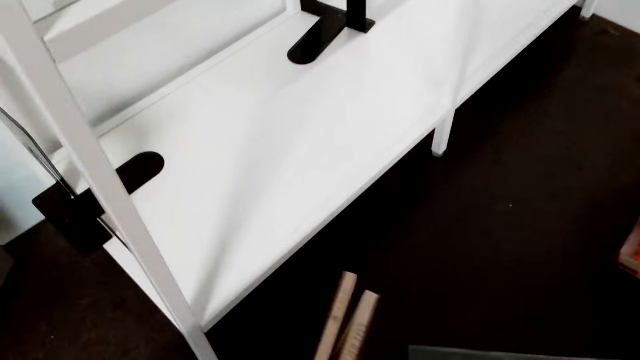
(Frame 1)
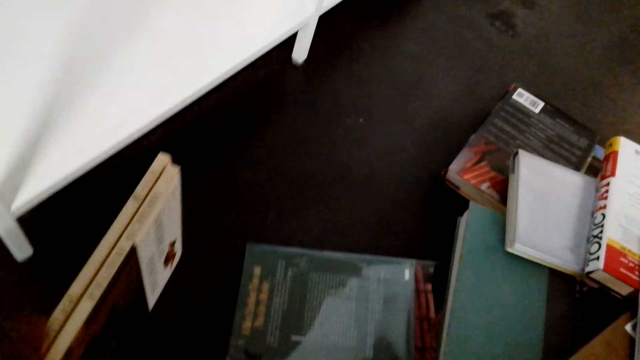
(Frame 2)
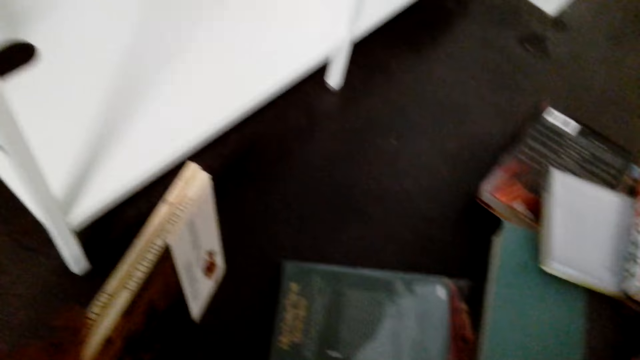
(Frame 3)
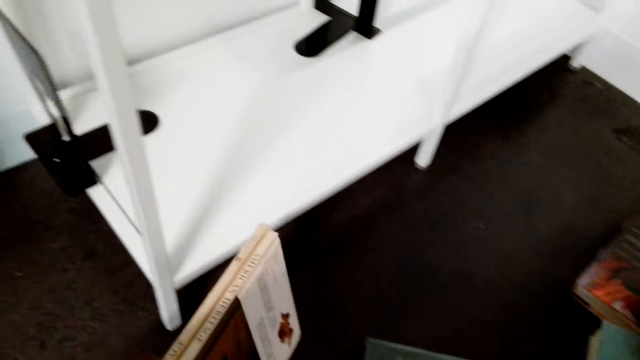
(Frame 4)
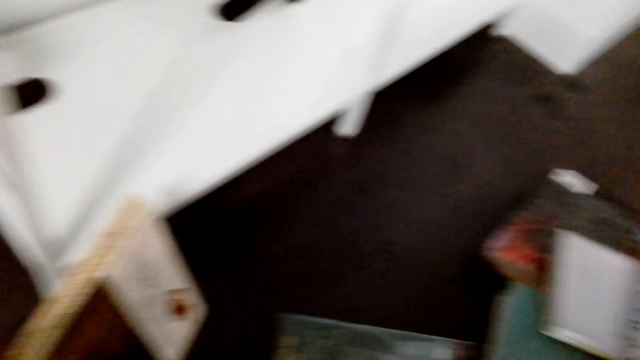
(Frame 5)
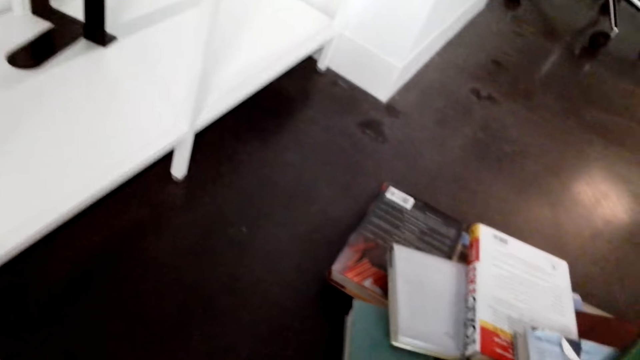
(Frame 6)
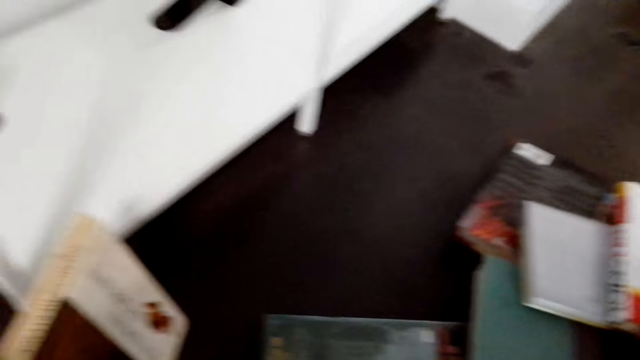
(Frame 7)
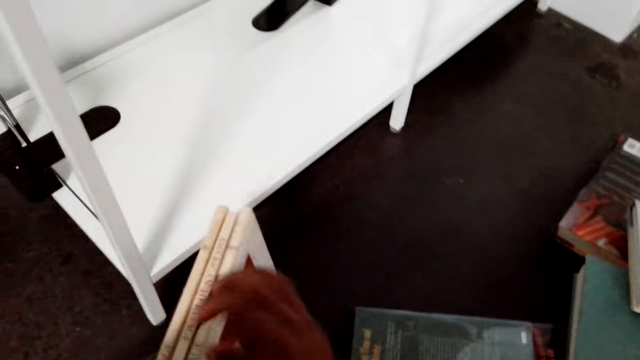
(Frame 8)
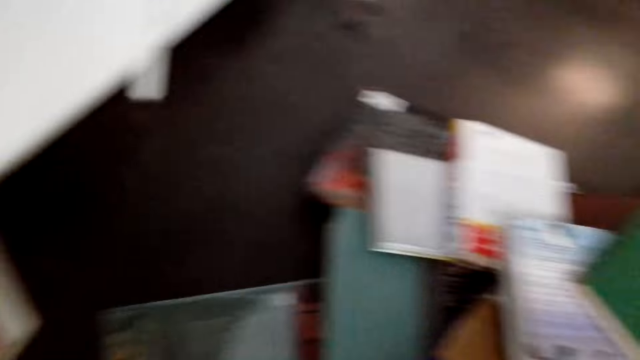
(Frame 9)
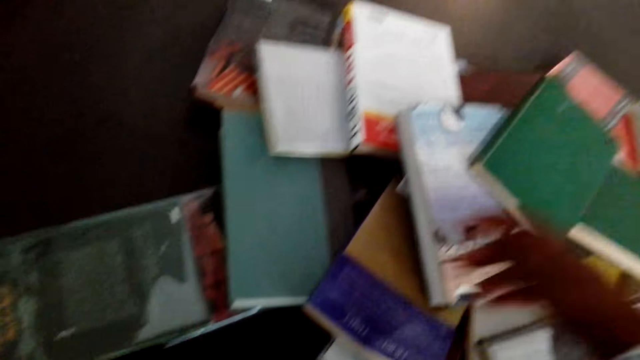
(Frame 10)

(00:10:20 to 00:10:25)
The camera wearer collects the books on the floor.

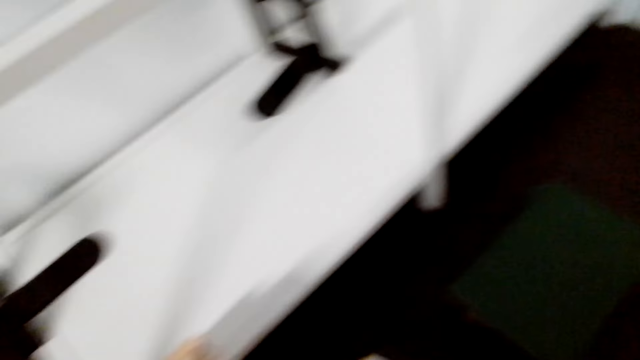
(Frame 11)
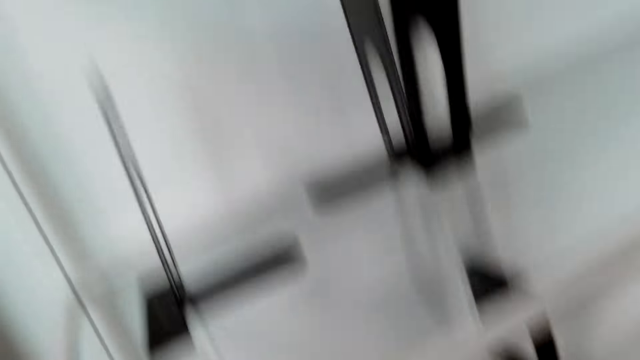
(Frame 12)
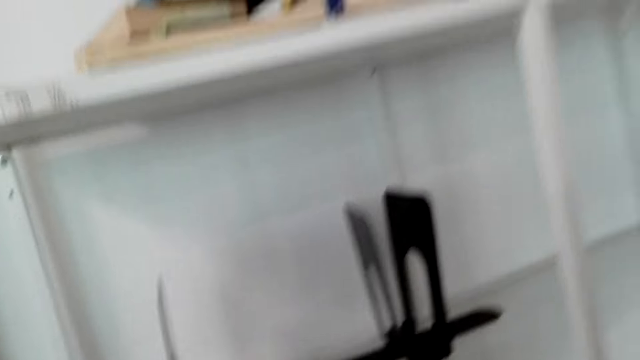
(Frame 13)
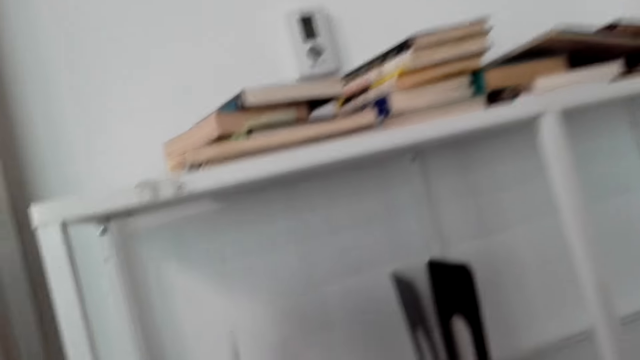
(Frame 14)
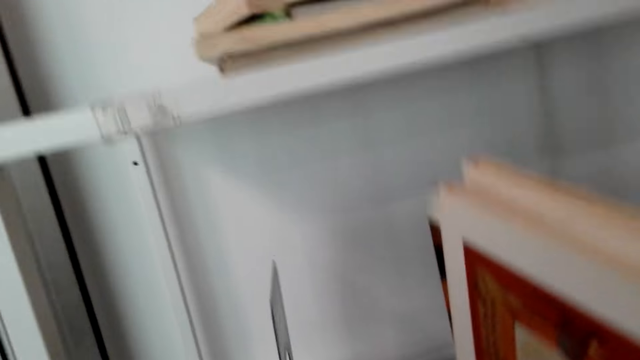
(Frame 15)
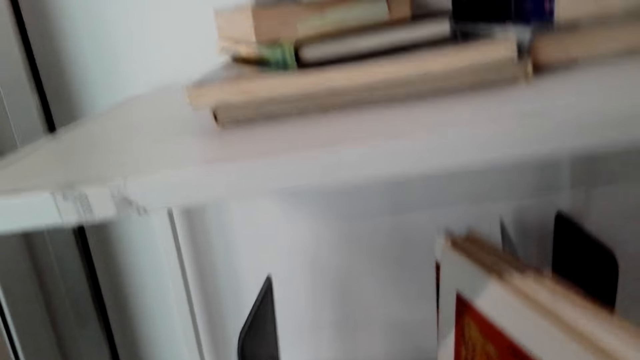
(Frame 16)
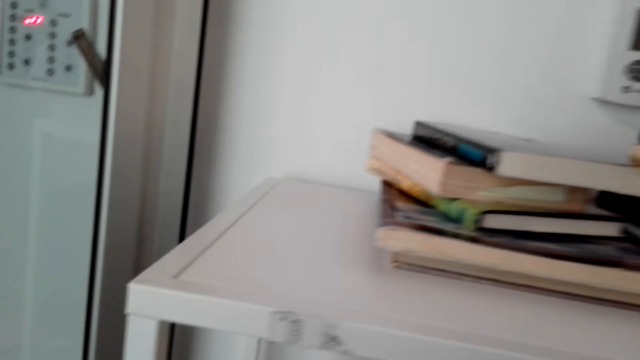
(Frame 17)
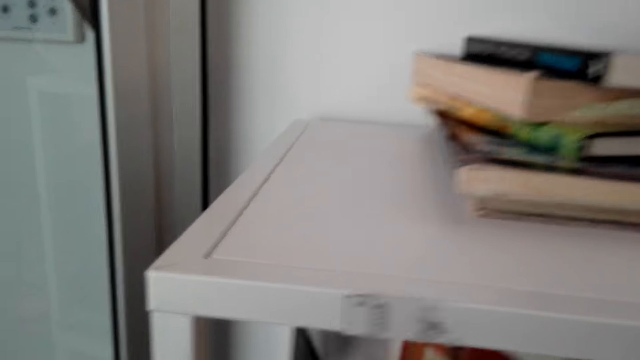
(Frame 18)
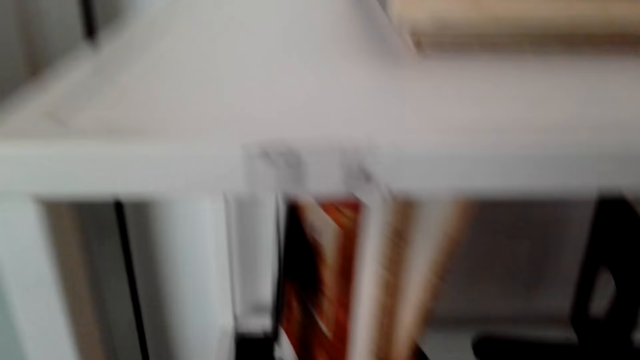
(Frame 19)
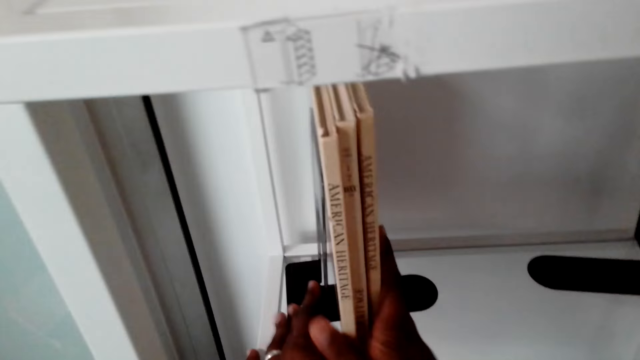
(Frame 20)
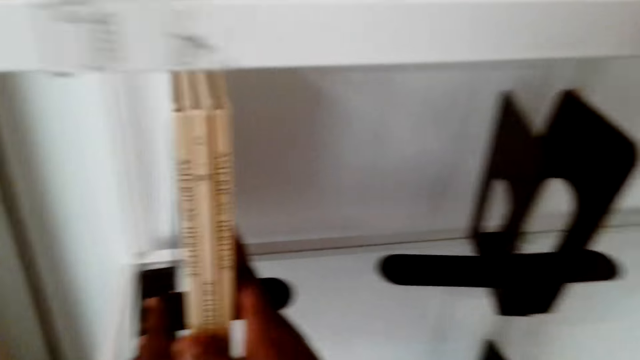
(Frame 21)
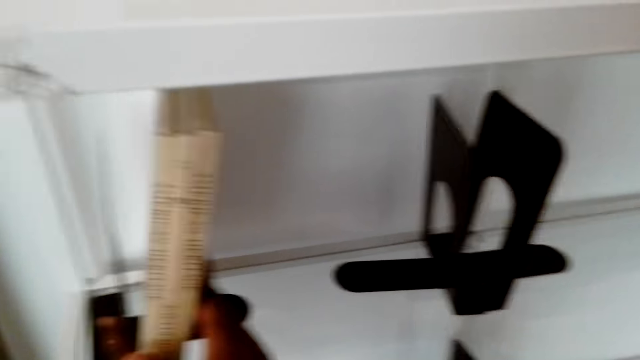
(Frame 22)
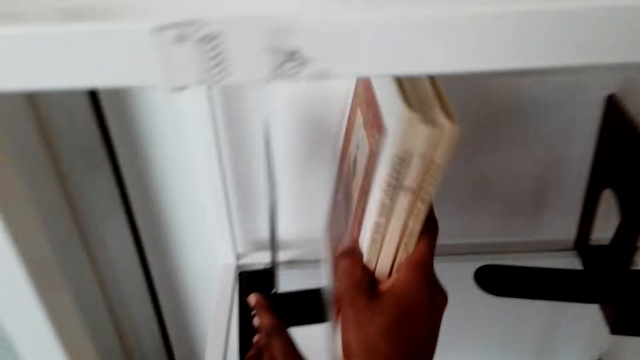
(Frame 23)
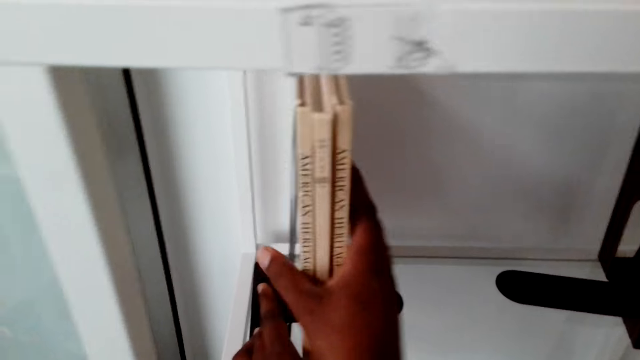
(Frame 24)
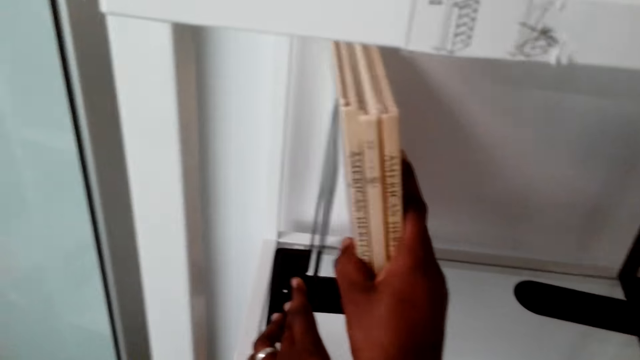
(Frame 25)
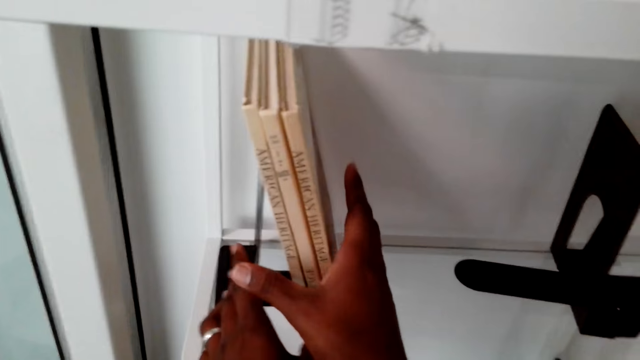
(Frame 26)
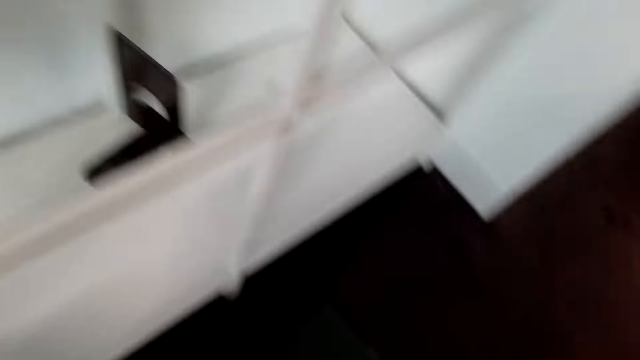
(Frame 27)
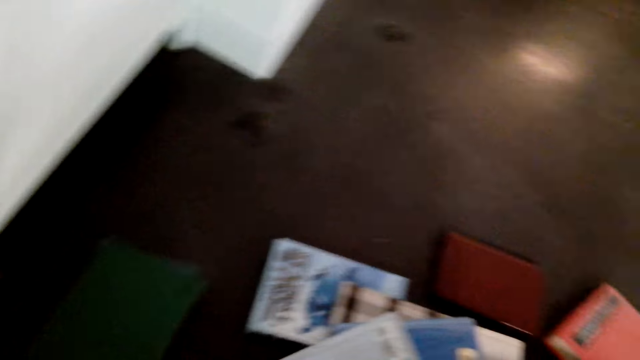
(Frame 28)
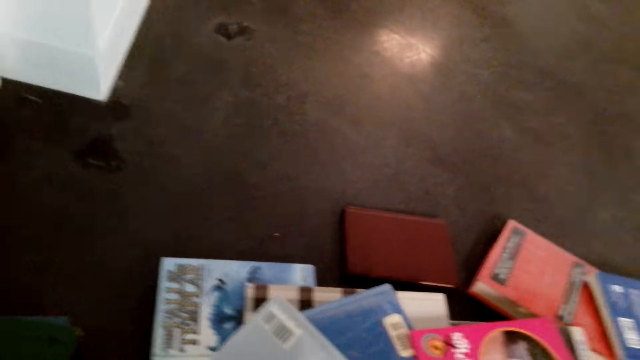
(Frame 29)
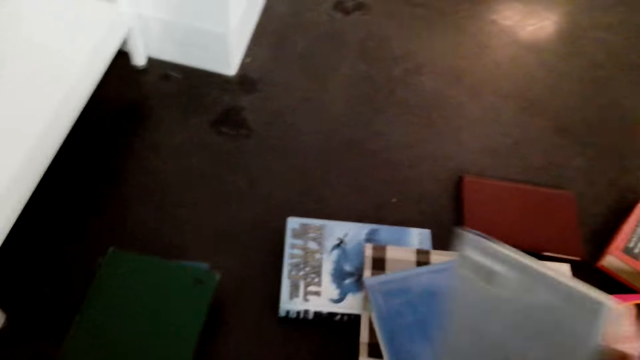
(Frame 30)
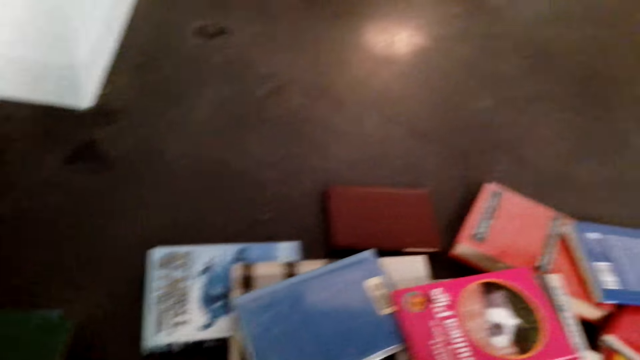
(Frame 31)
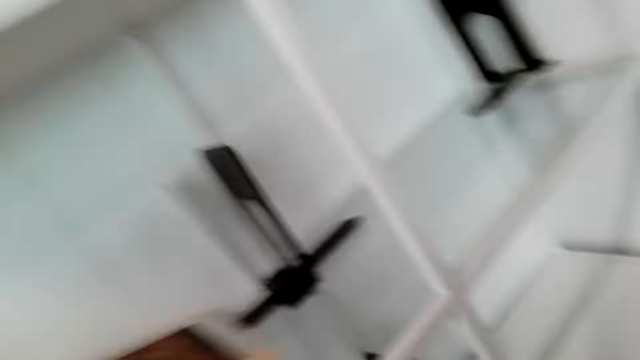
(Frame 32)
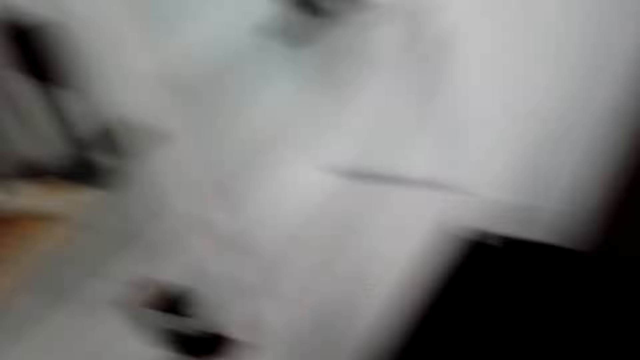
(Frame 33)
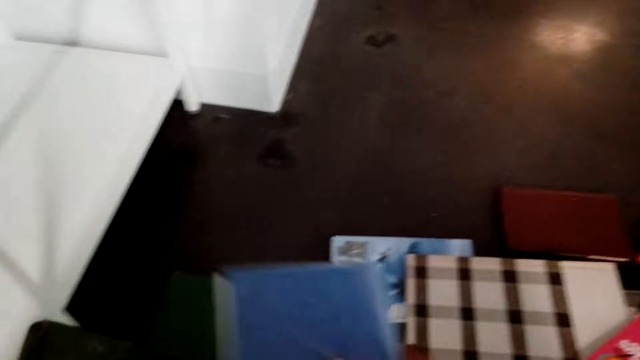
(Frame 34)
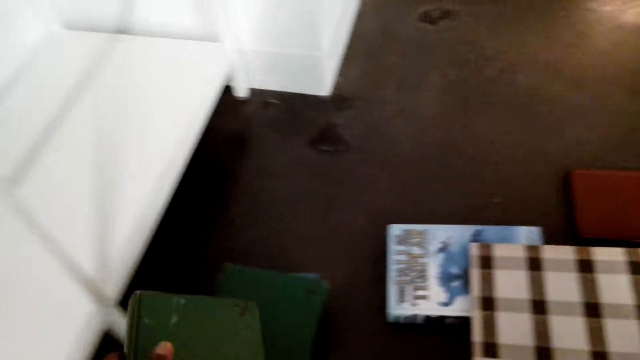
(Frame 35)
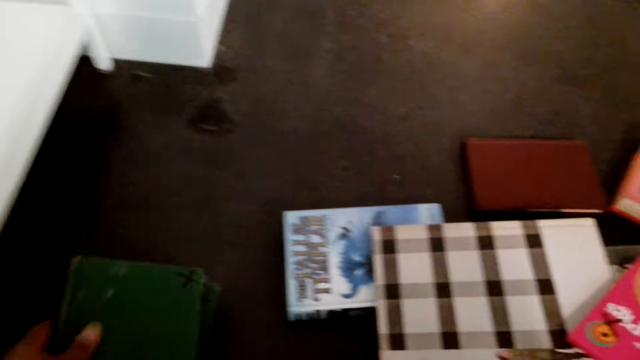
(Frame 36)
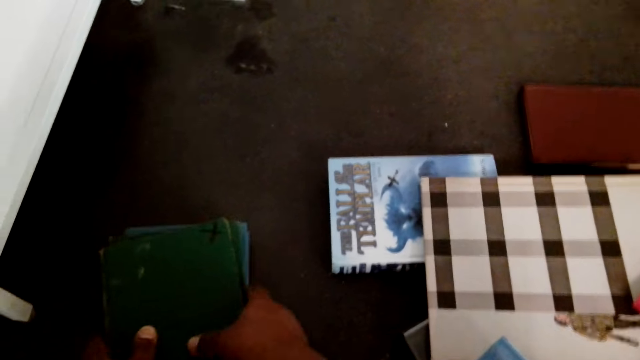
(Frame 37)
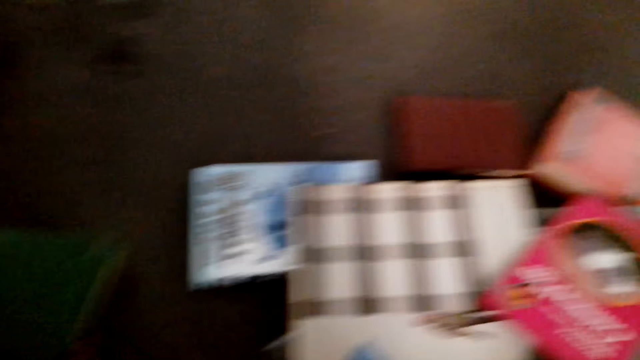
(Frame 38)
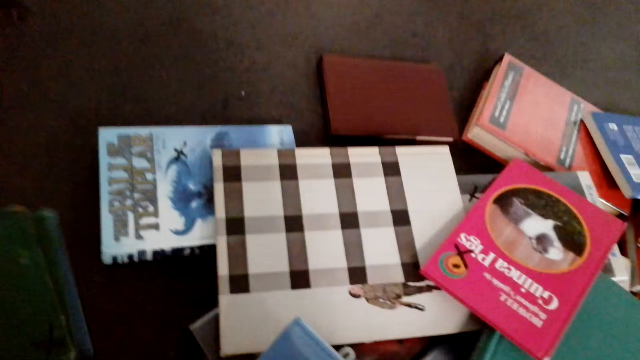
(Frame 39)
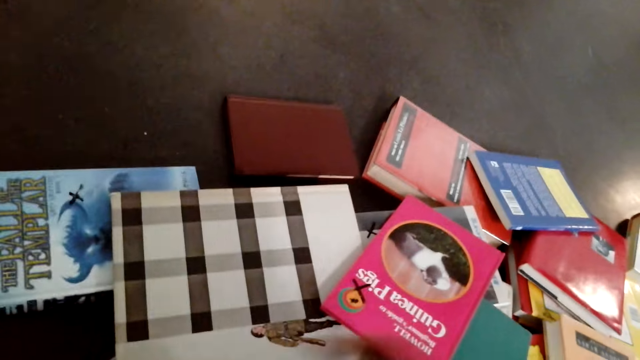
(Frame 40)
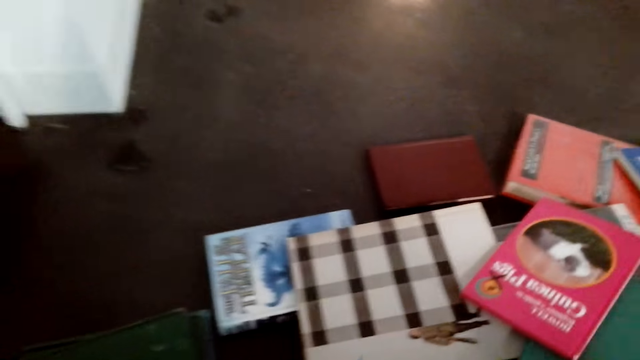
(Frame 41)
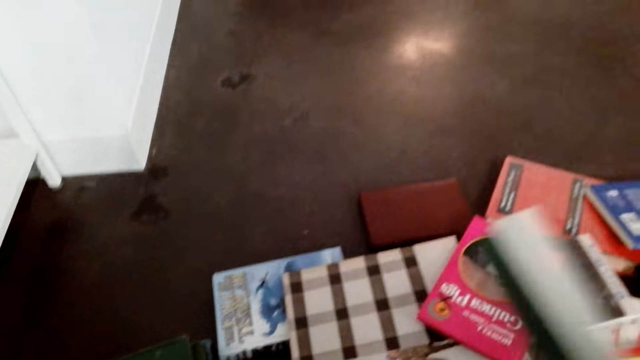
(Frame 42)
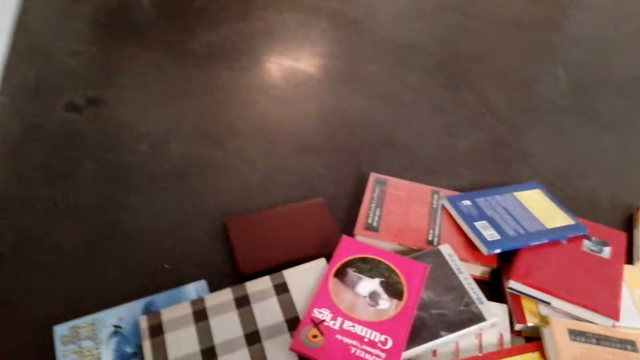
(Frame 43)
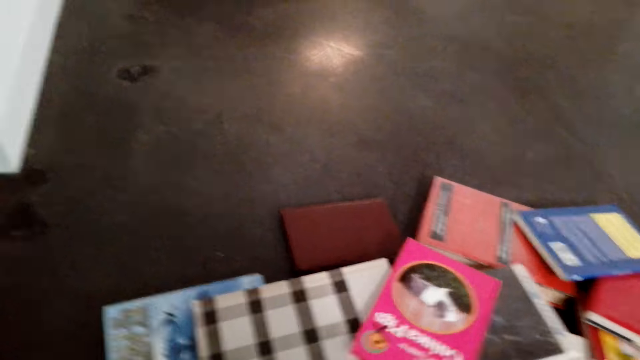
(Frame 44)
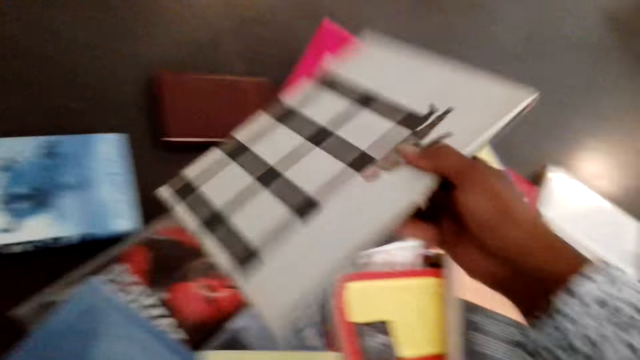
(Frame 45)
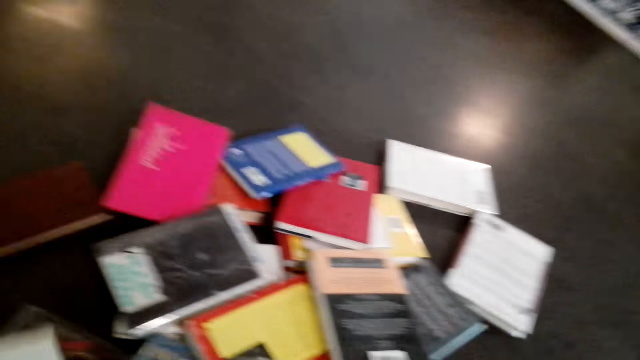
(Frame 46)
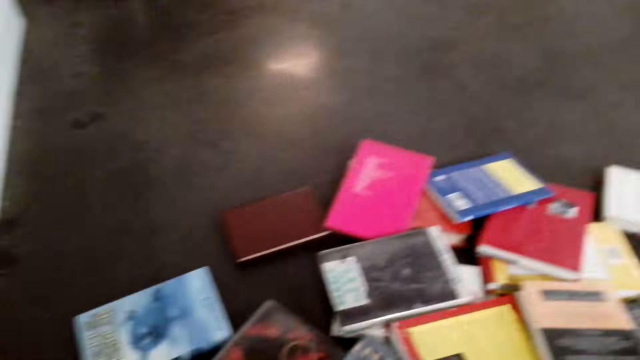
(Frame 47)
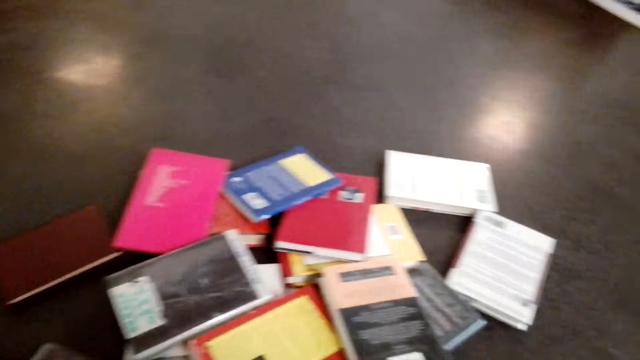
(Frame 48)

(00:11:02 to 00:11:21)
The camera wearer looks around. They arrange books on the shelf. They collect the books on the floor.
